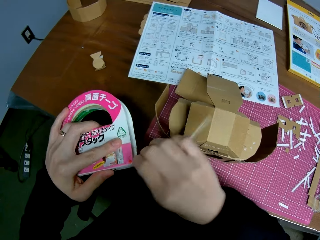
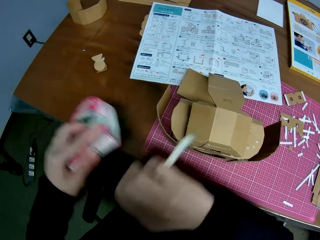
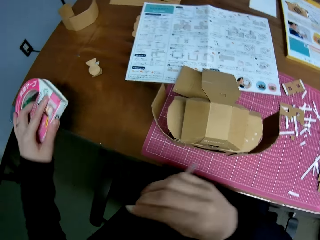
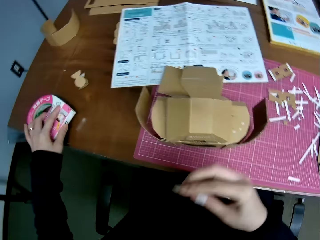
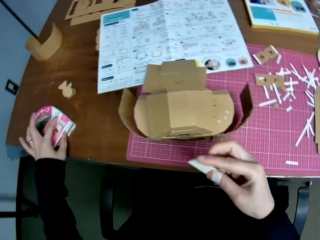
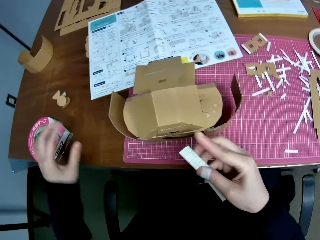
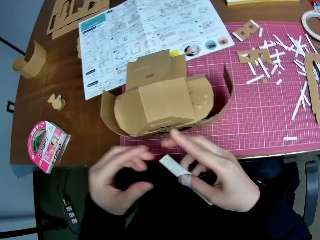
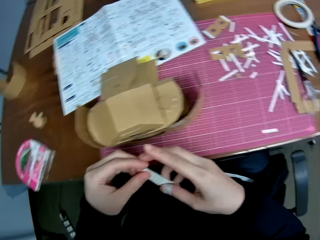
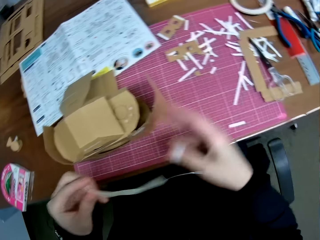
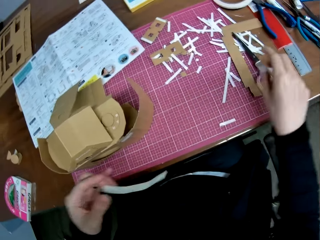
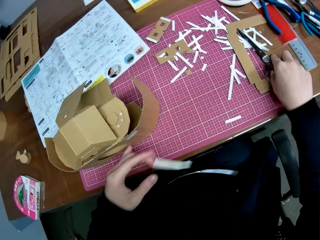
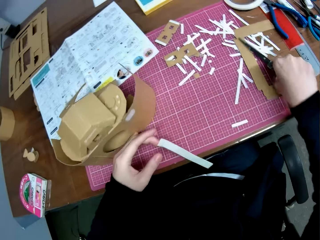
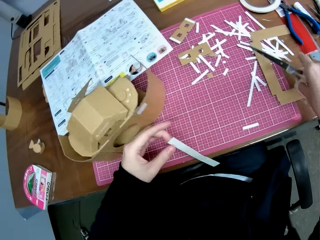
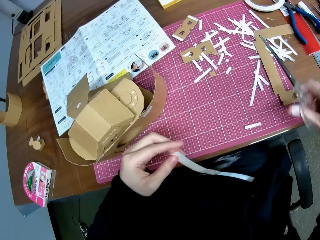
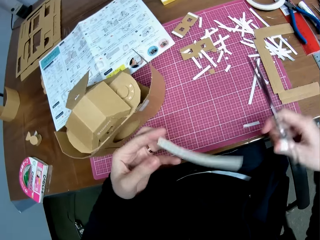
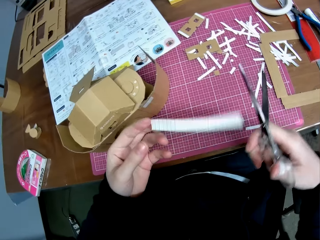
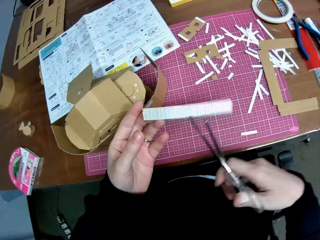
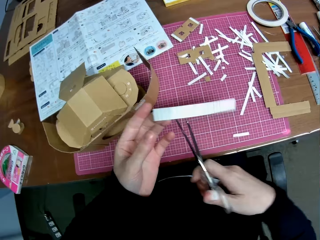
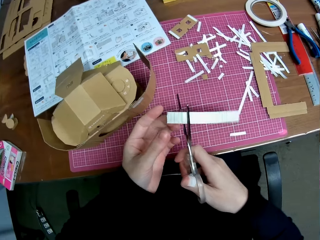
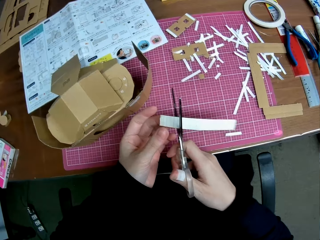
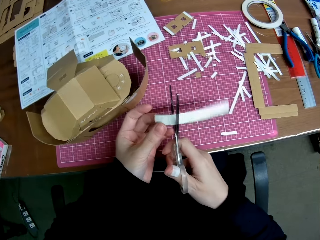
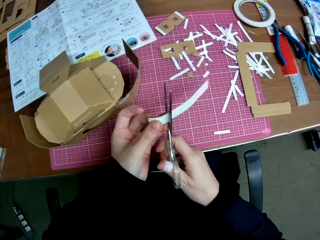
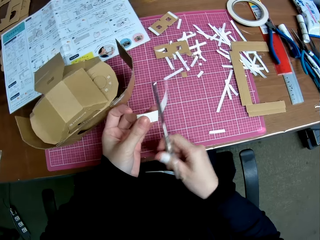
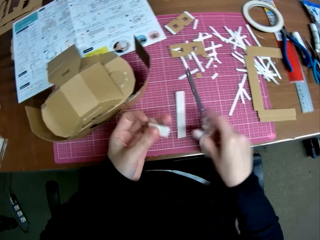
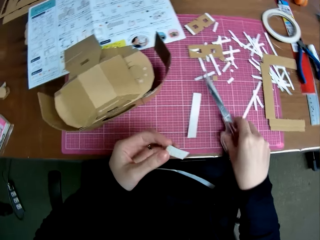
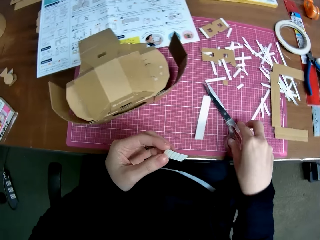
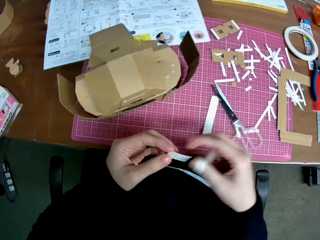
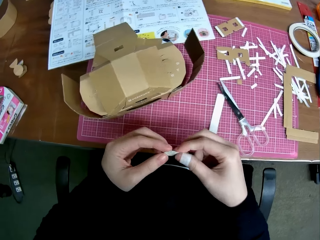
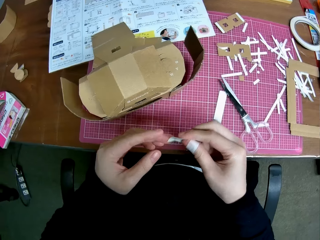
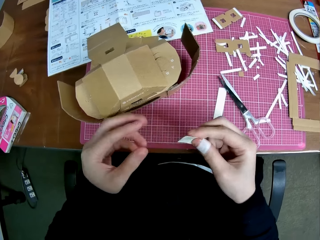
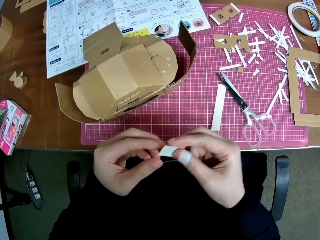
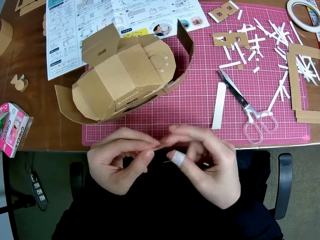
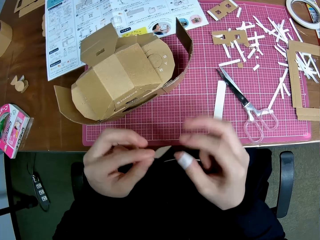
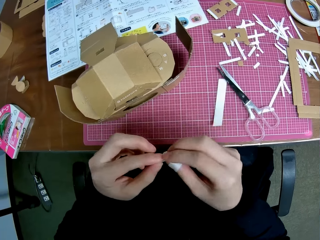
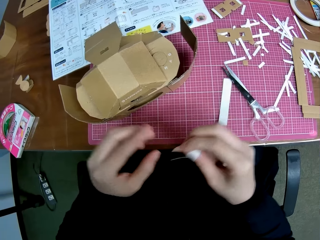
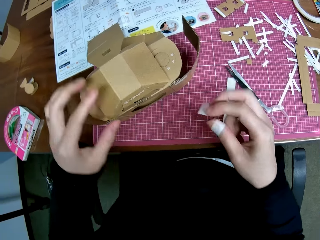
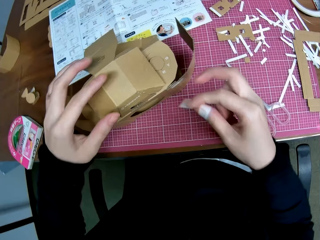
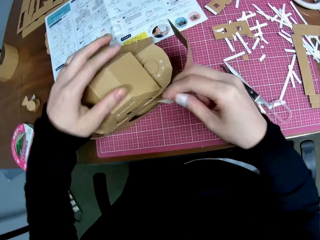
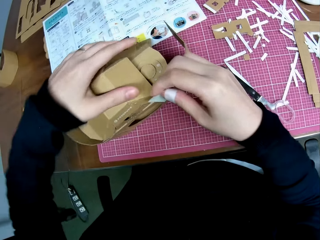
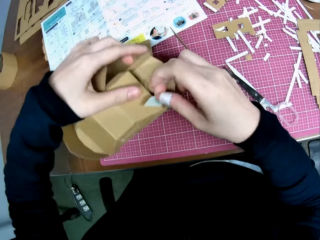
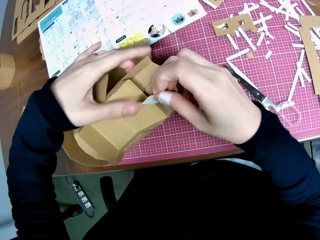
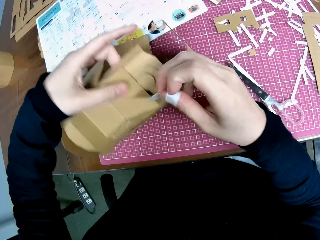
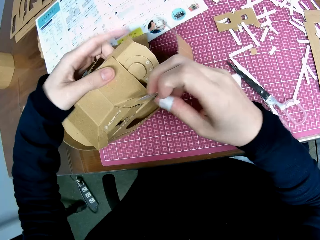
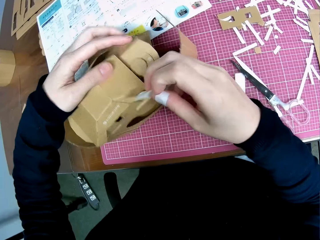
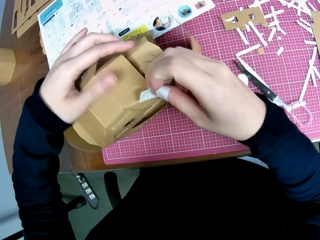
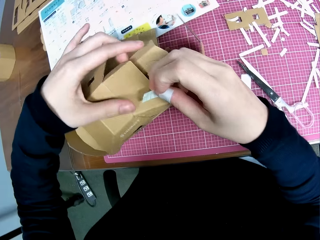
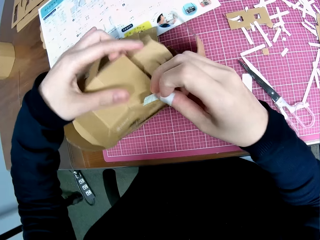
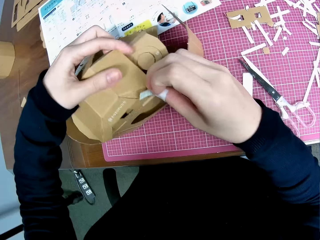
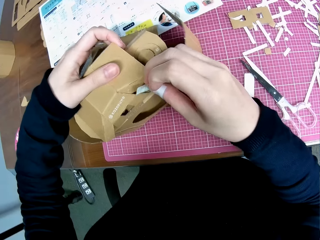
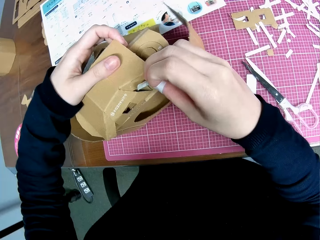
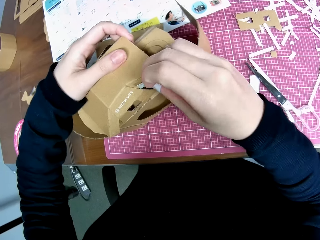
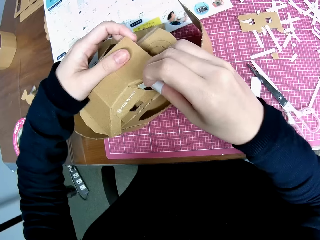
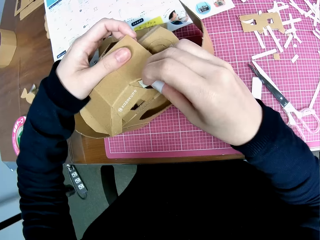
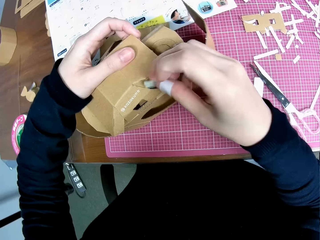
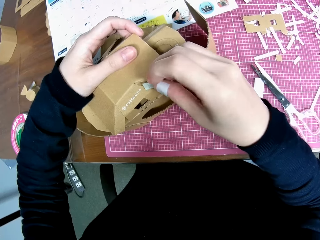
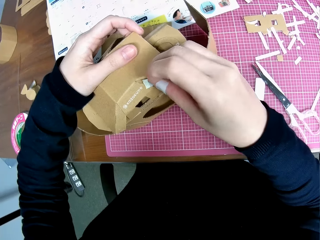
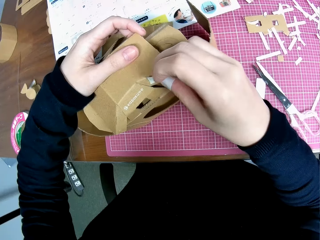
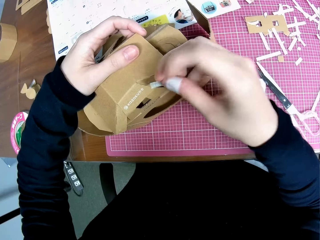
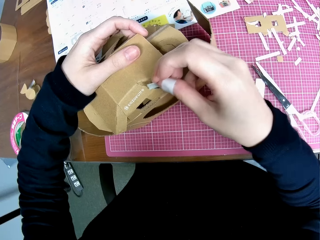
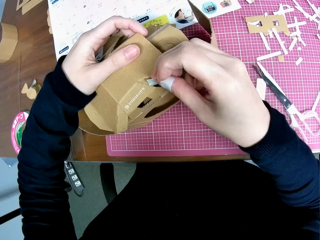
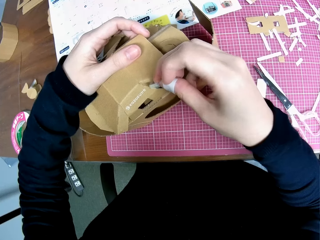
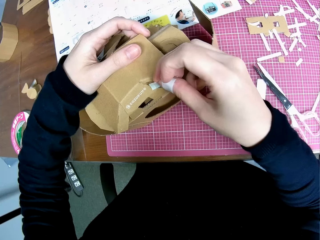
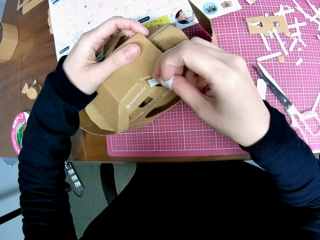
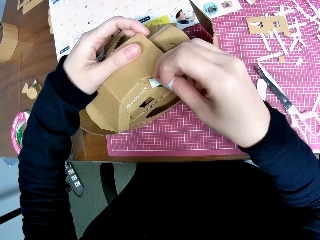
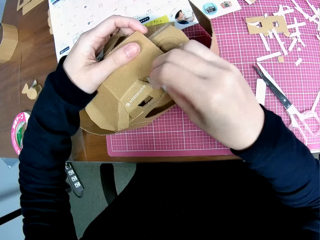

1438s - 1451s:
The camera wearer drops the seal on the table. He cuts the sellotape. He places the sellotape on the table. He holds the sellotape on his finger. He picks up a pair of scissors. He uses the scissors to cut the seal. He drops the scissors on the table. He removes the sellotape on his finger. He holds the cardboard camera model. He sticks the seal to the carton.

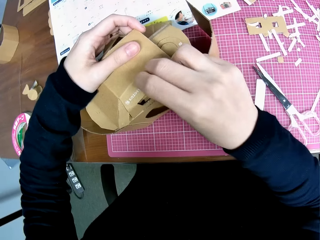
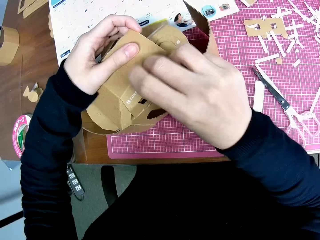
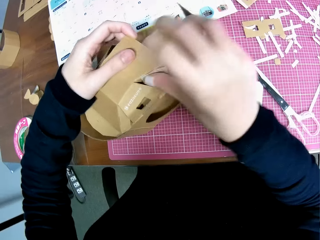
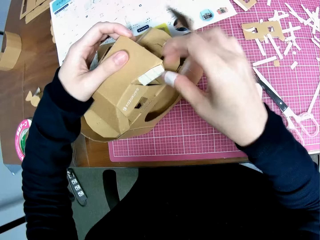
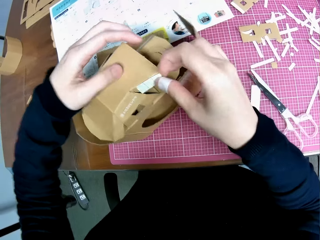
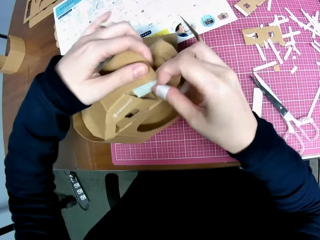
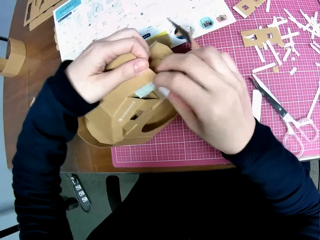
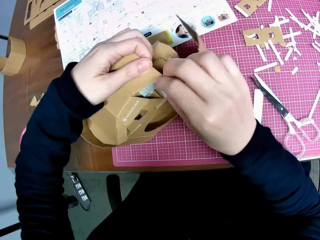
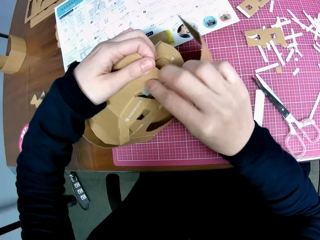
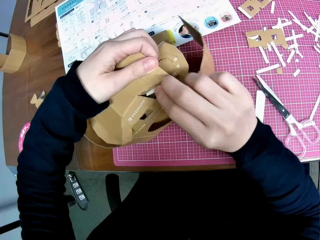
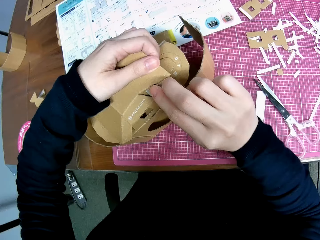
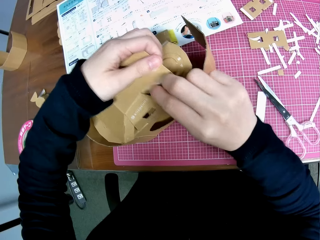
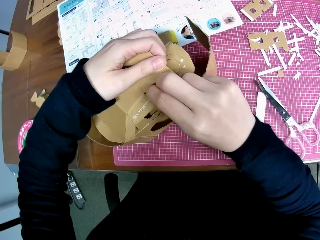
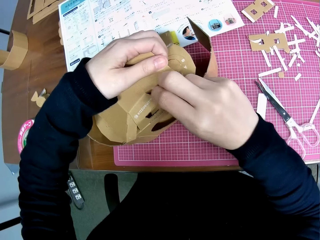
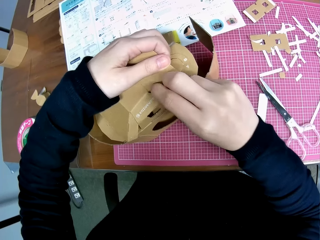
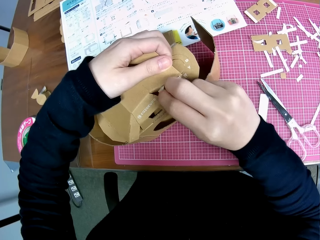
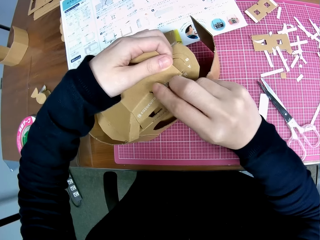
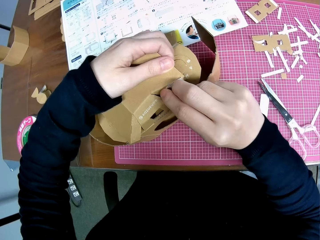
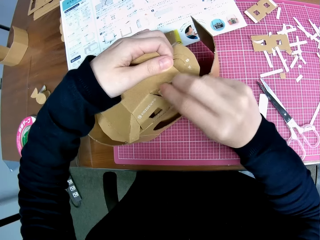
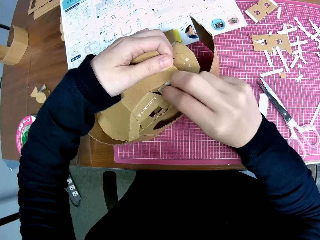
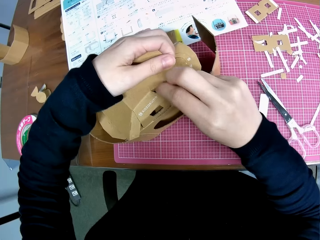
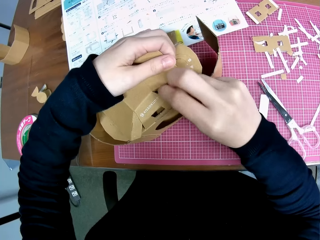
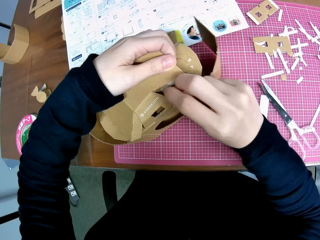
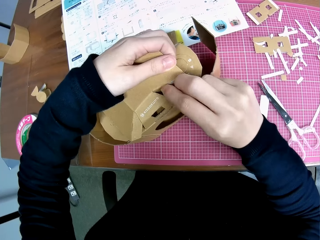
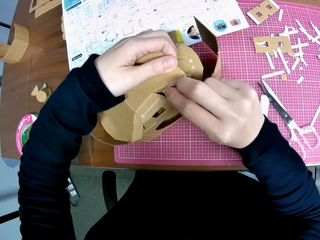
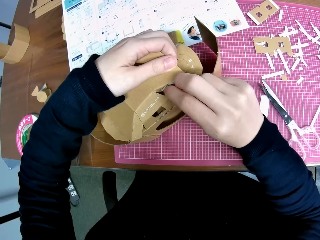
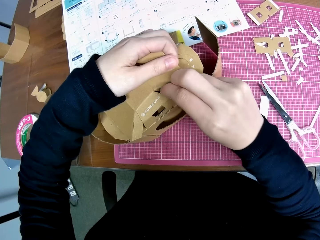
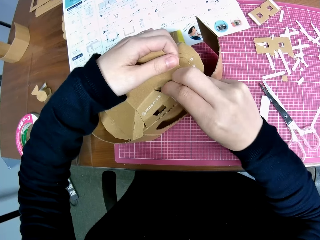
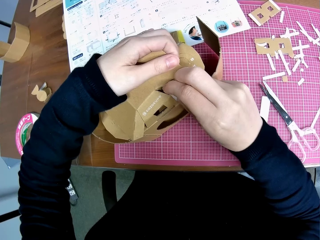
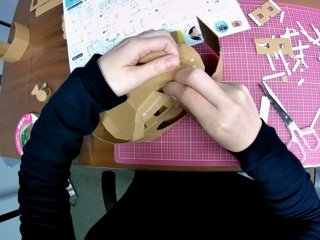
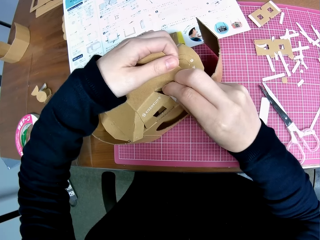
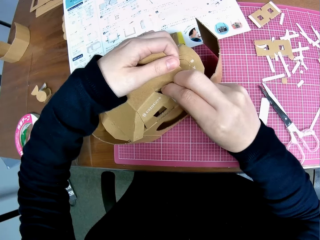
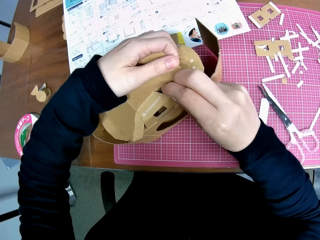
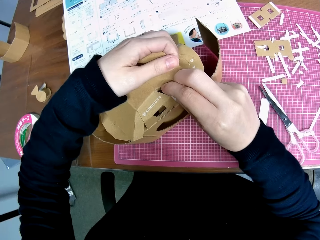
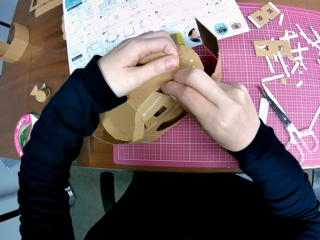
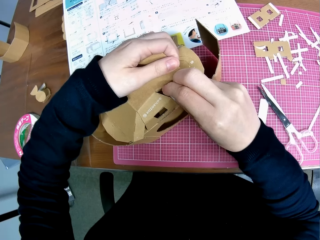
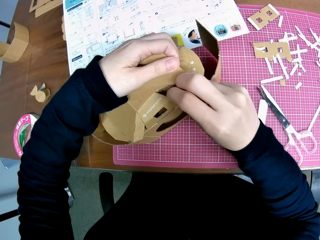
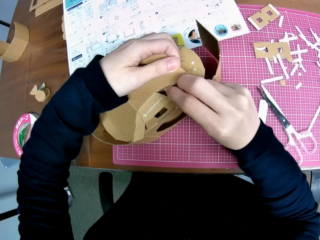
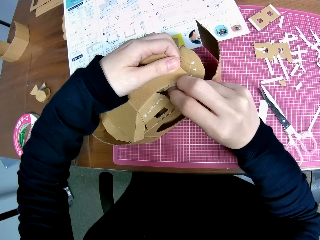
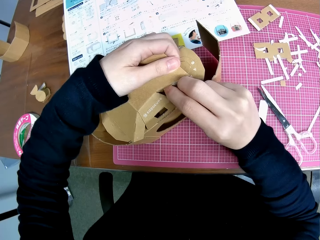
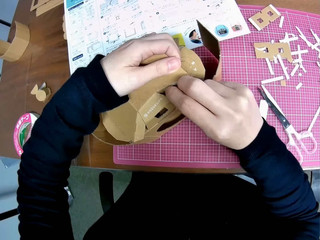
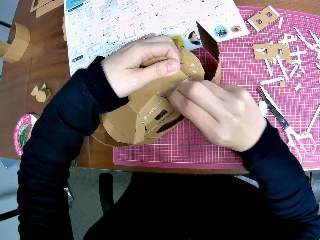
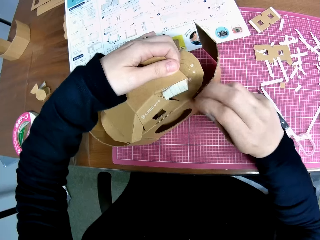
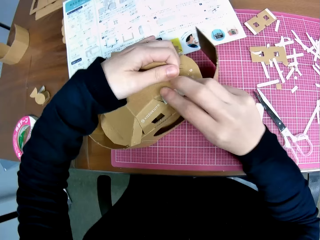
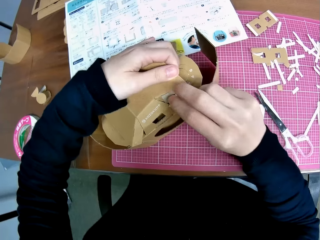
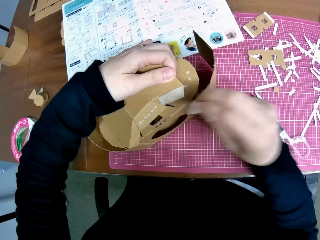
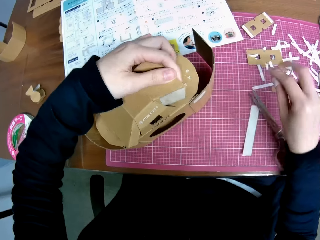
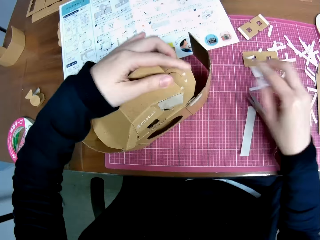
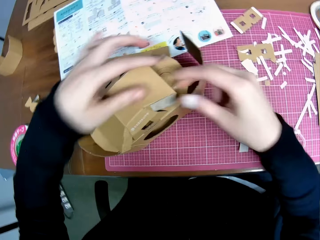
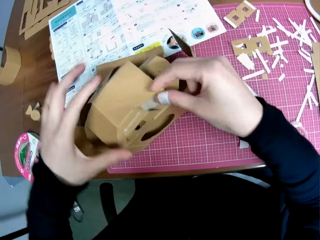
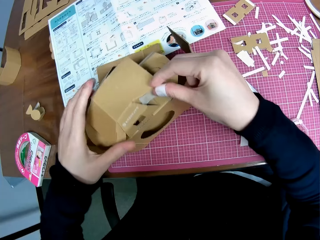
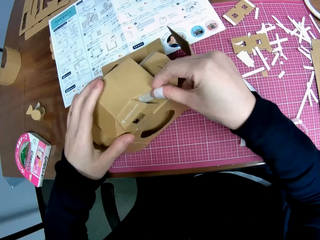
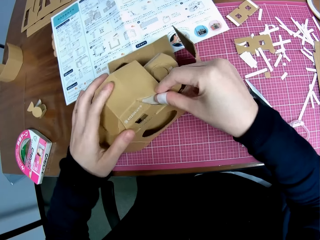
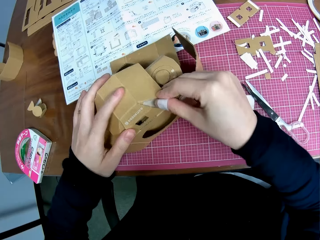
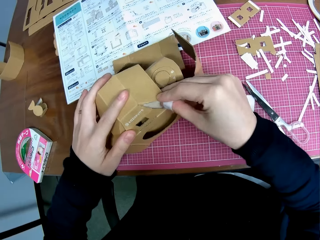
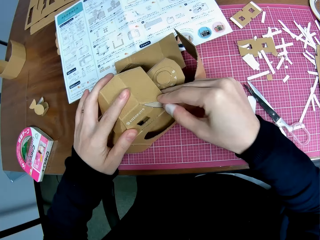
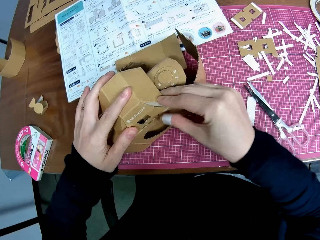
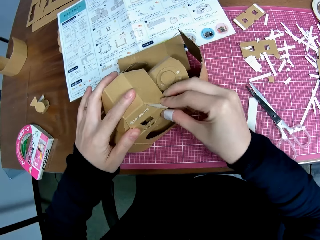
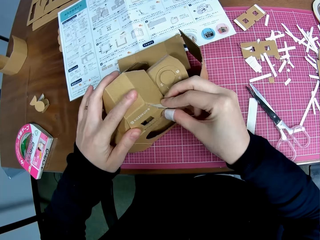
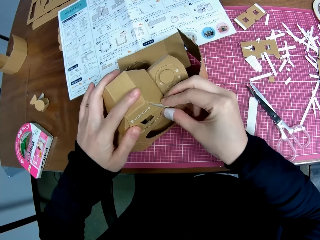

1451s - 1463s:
The camera wearer presses the sellotape on the cardboard camera model. They remove the sellotape on the cardboard camera model. They place the sellotape on the table. They hold the cardboard camera model and join the cardboard camera model.
